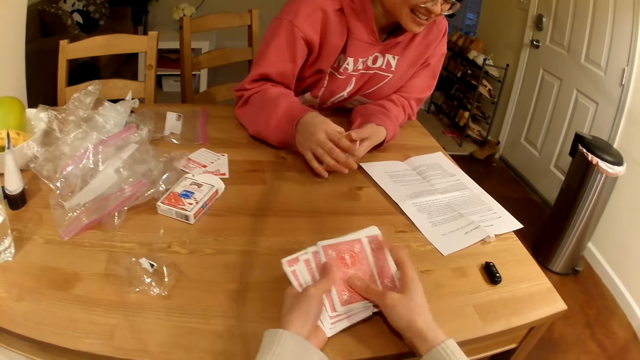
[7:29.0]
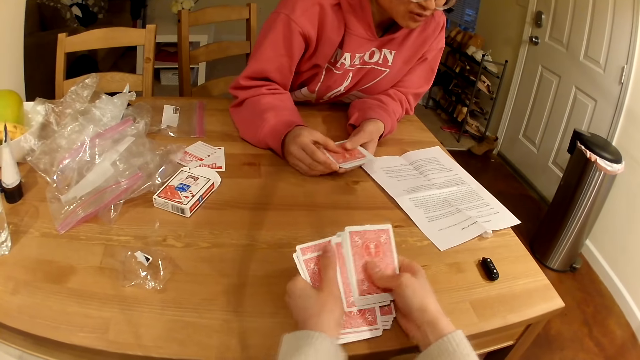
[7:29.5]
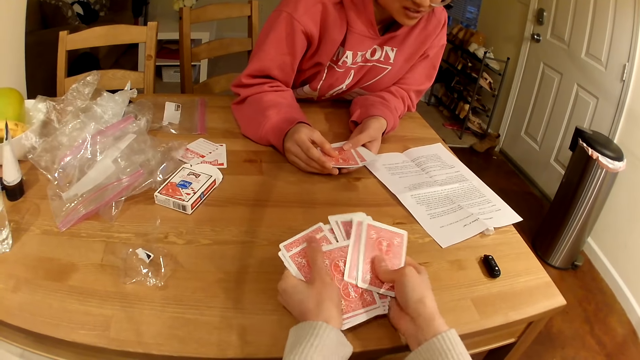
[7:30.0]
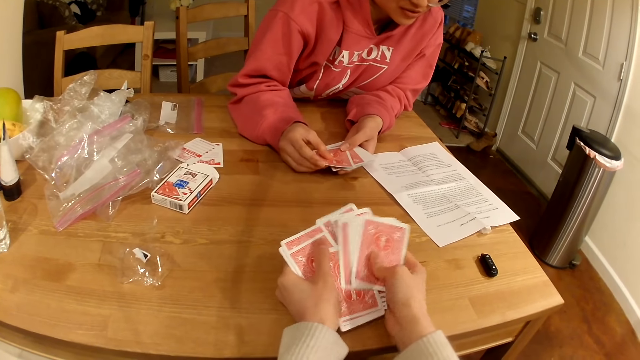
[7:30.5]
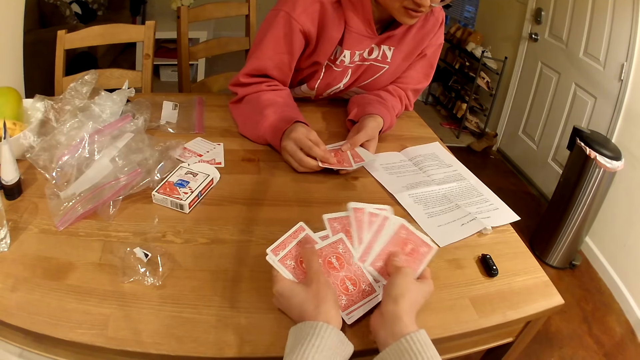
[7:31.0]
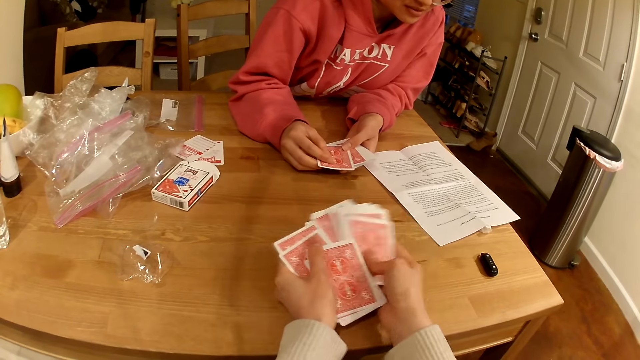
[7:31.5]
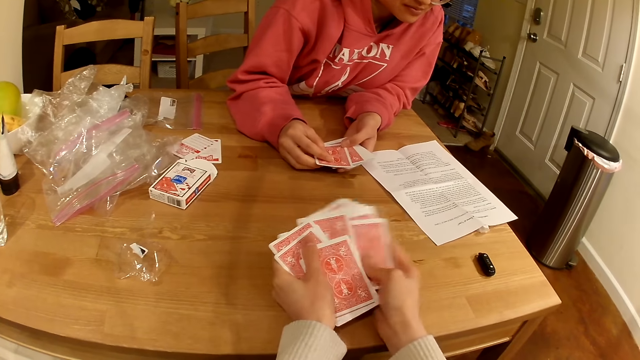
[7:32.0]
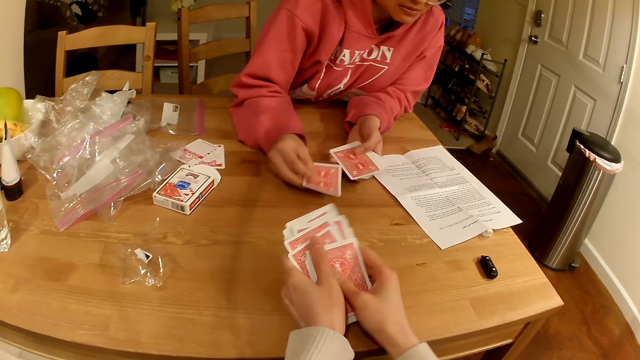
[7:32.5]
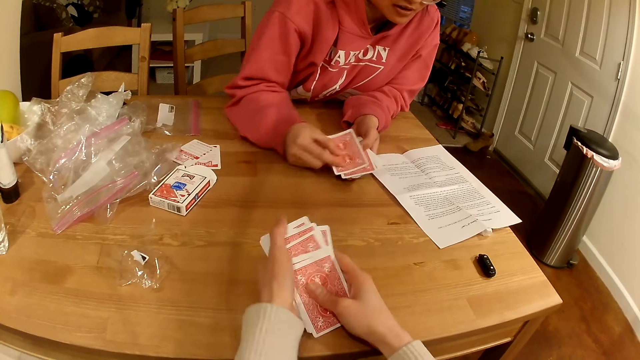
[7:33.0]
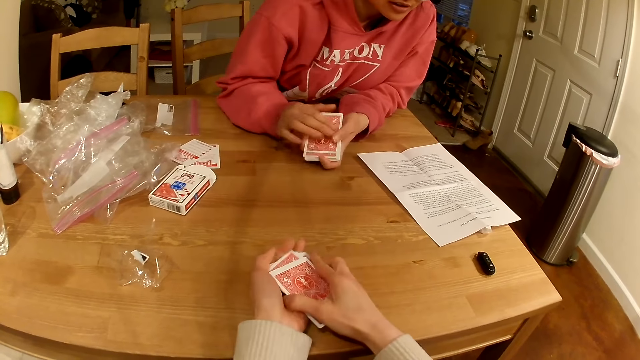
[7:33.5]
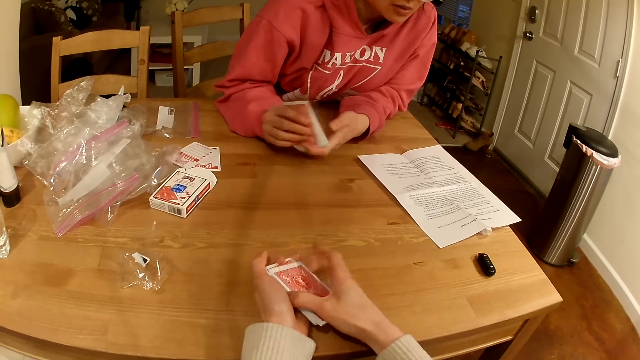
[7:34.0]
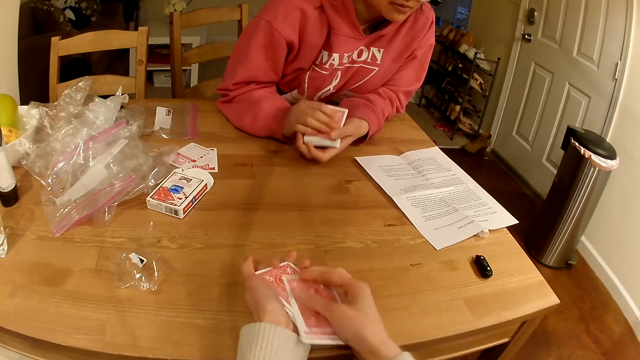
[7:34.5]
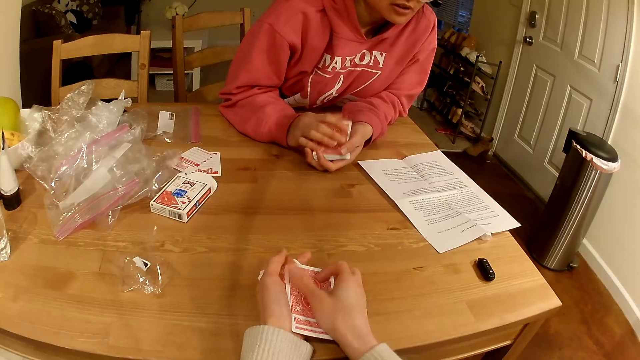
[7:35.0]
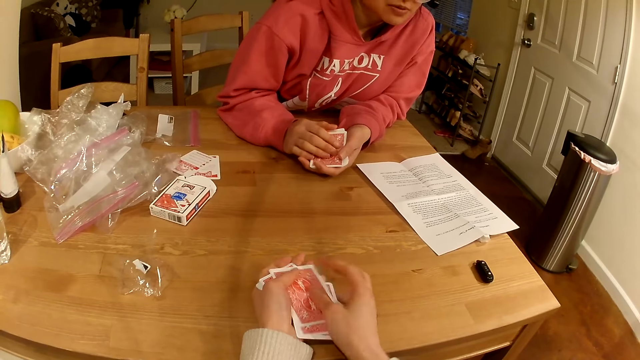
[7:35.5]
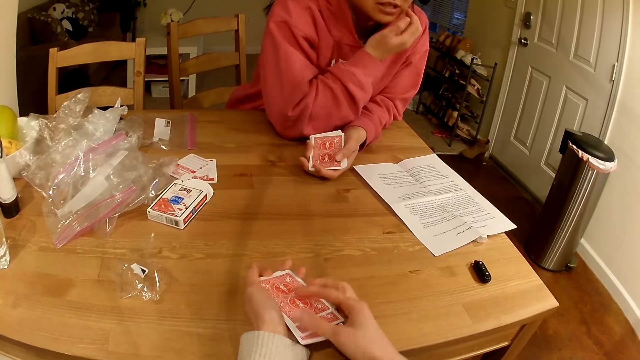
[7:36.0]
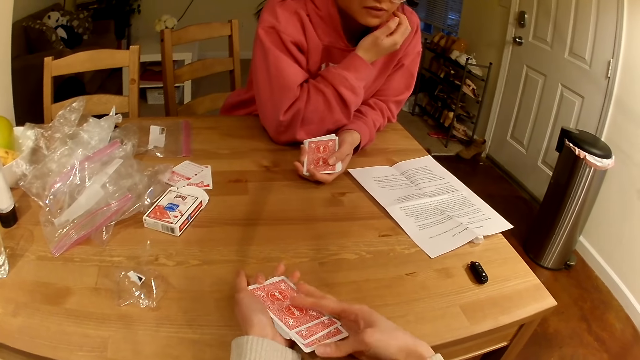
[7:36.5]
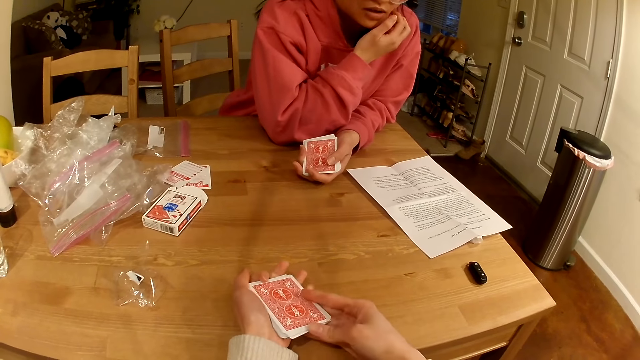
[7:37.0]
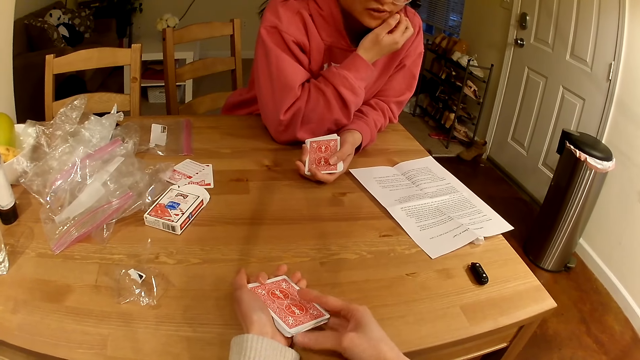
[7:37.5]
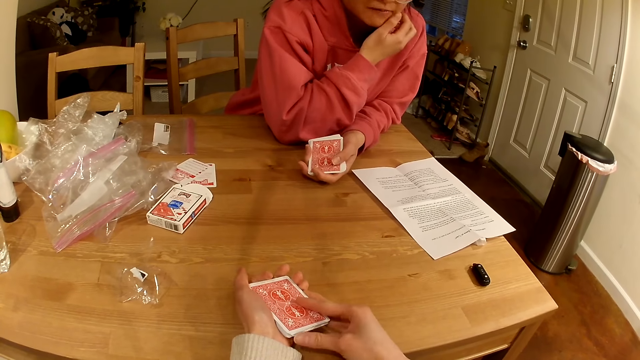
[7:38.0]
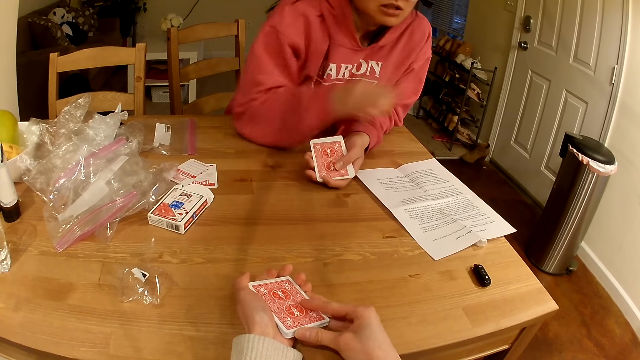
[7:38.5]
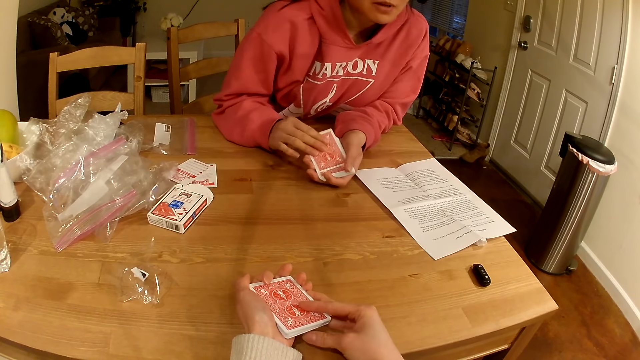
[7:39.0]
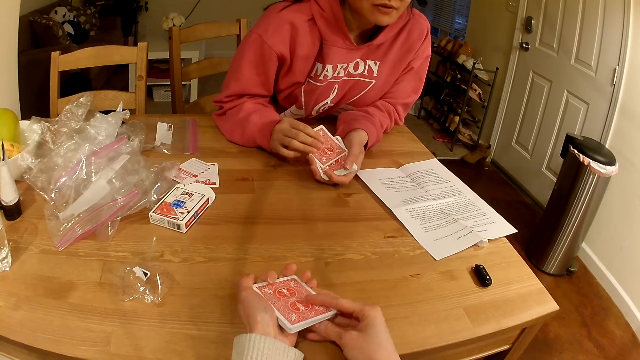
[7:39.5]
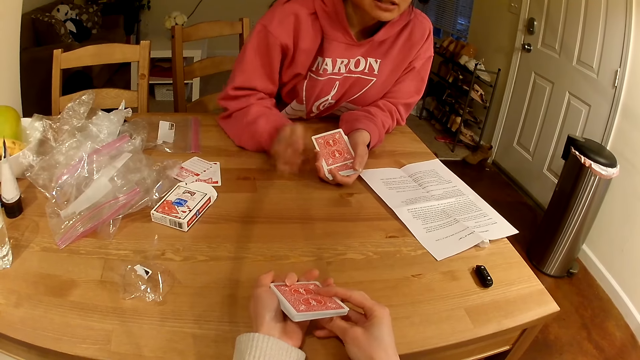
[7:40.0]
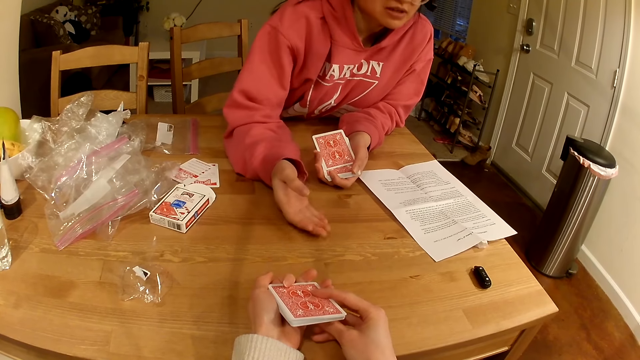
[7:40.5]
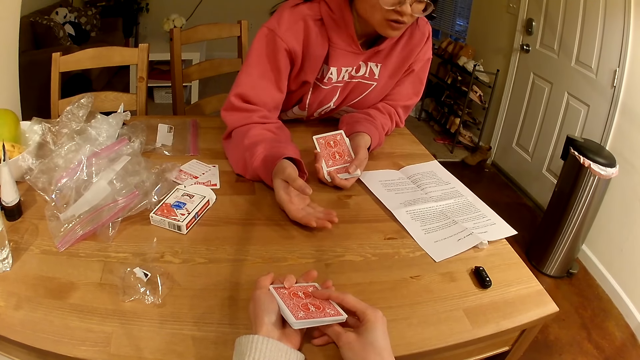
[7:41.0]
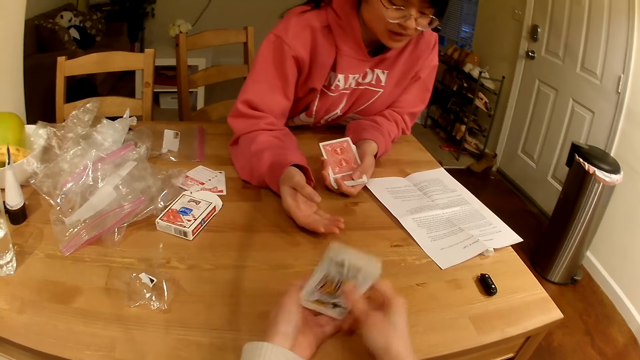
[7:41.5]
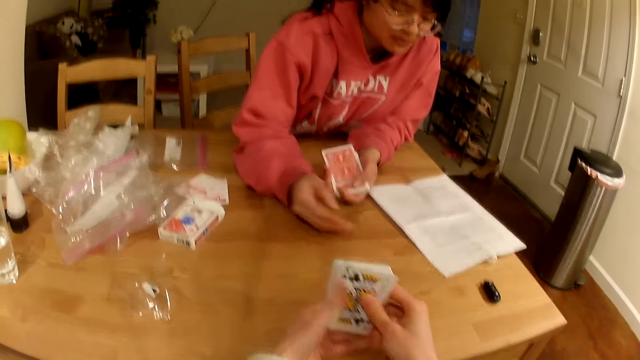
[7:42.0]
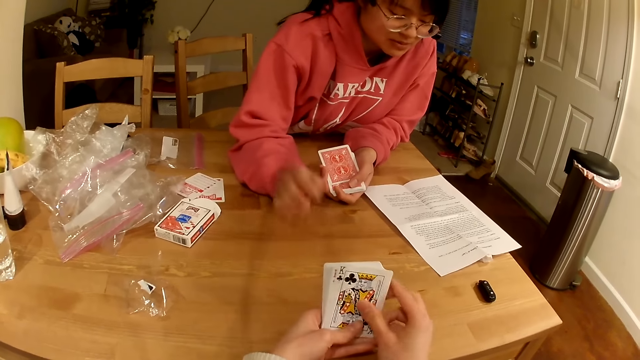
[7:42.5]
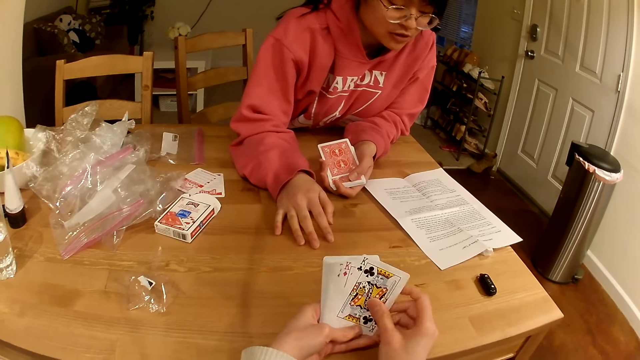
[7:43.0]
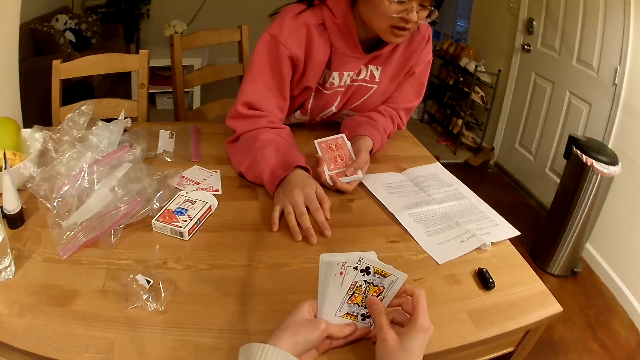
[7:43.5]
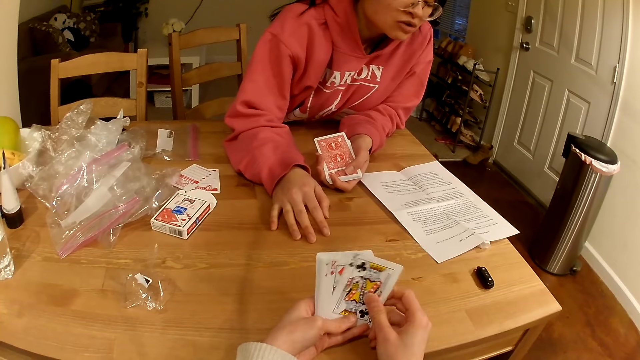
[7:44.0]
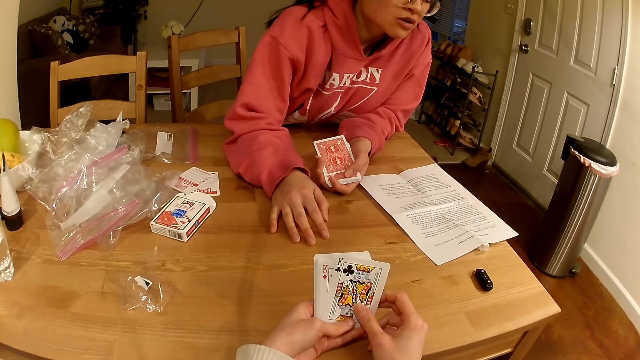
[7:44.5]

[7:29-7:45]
A woman talks with the camera wearer. The woman holds one playing card with the right hand. The woman rubs her cheeks with the right hand. The woman gestures with her hand.

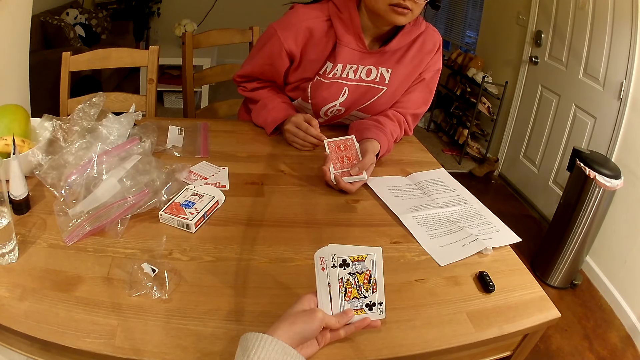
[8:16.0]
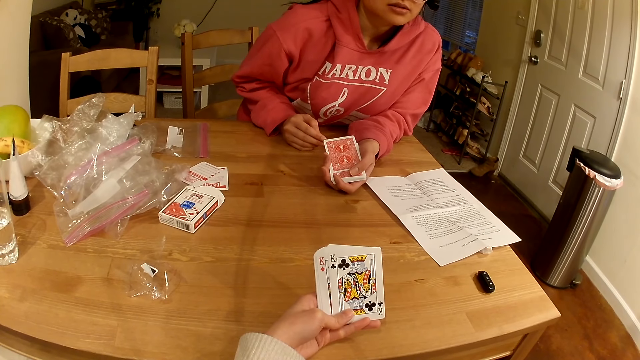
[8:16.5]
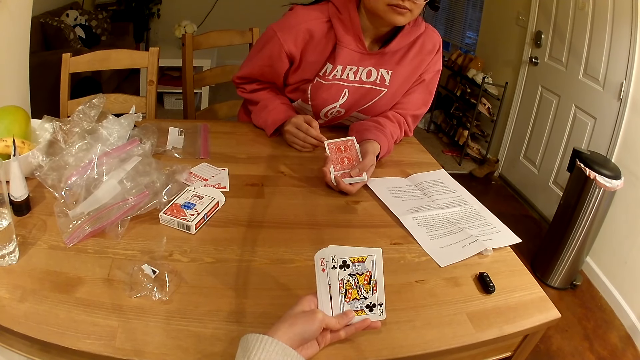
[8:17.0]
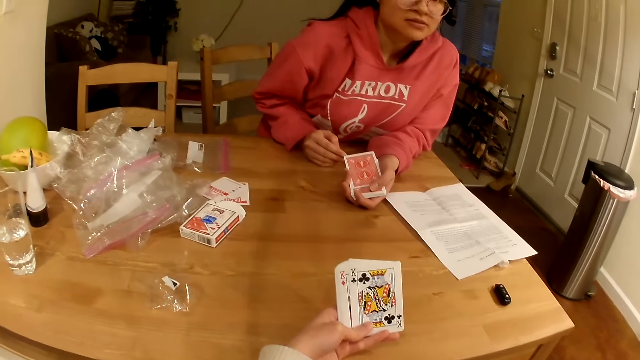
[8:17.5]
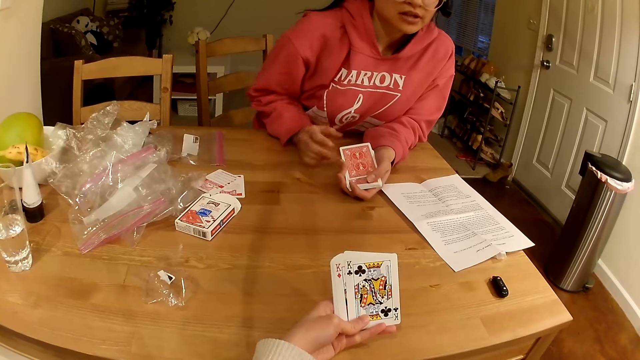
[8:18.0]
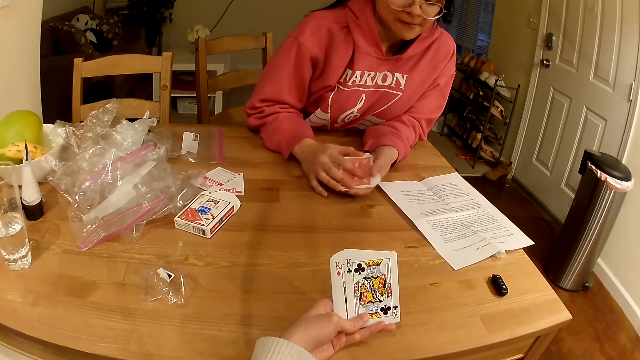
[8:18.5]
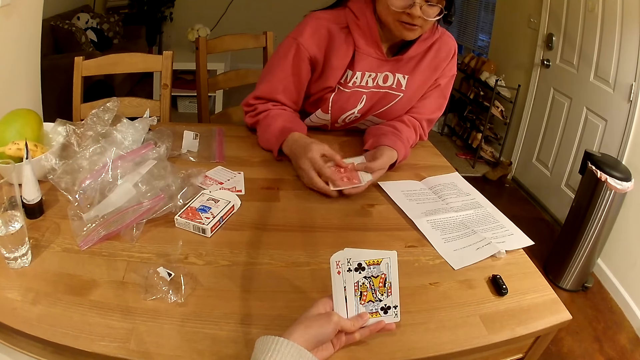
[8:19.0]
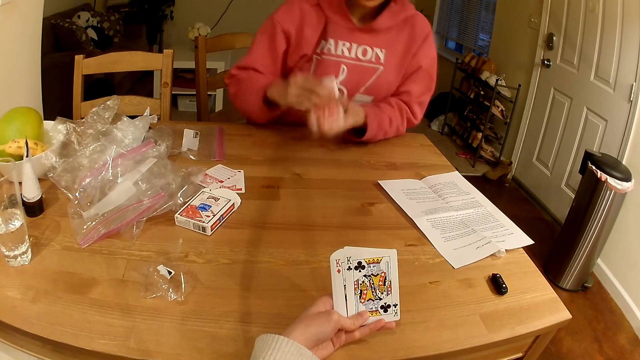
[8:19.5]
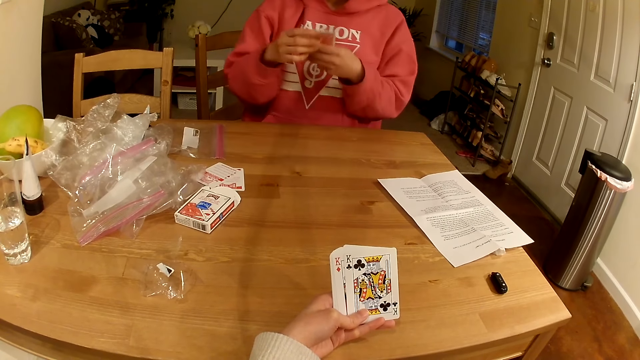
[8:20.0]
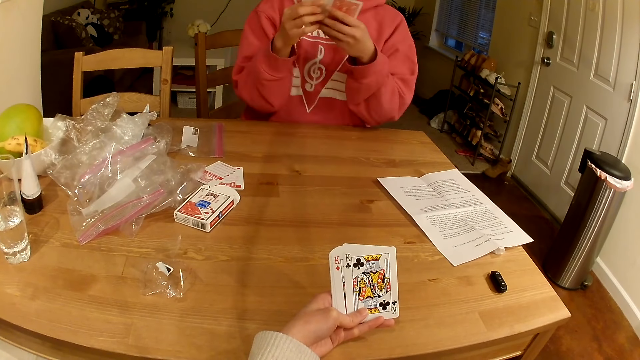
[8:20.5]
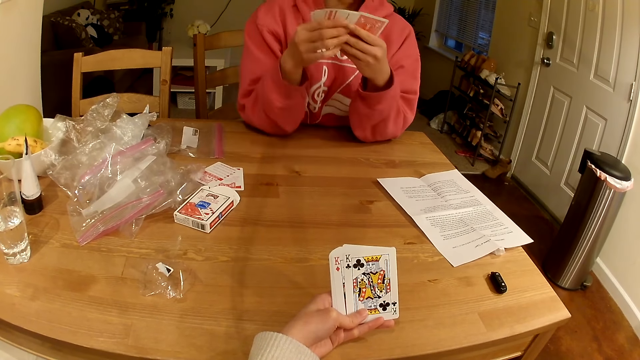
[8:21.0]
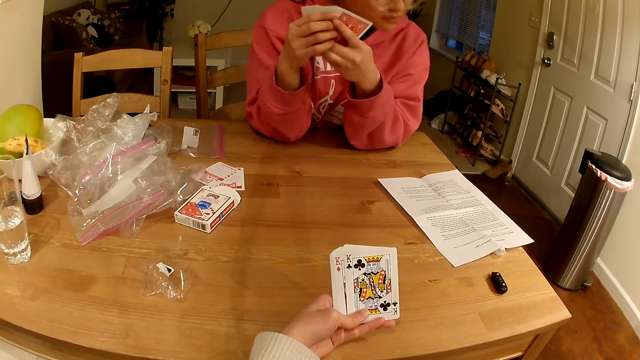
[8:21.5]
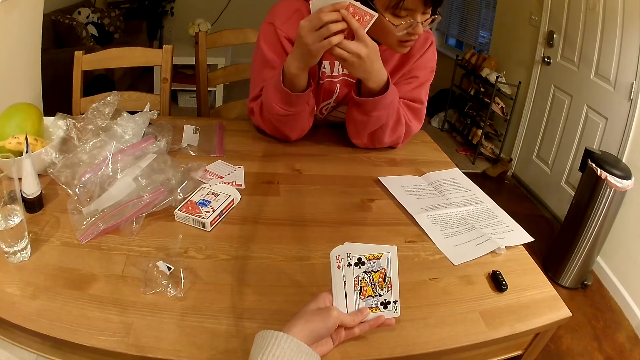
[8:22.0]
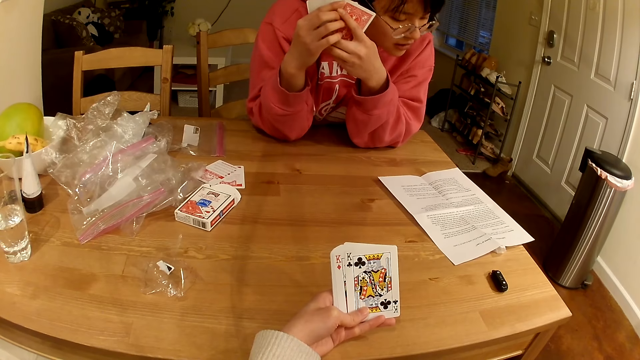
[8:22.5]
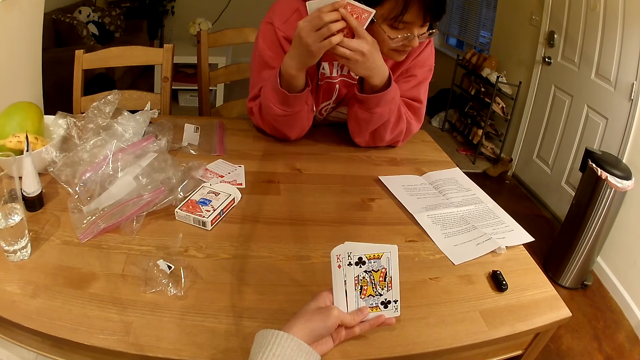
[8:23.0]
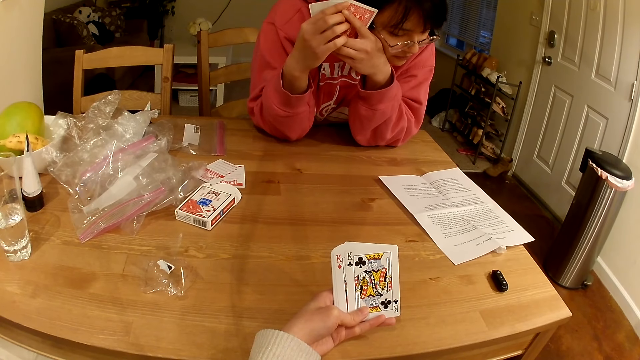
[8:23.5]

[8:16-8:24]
A person holds playing cards with both hands. The person removes their hands from the table, leans on the table, and looks at a written paper on the table.
